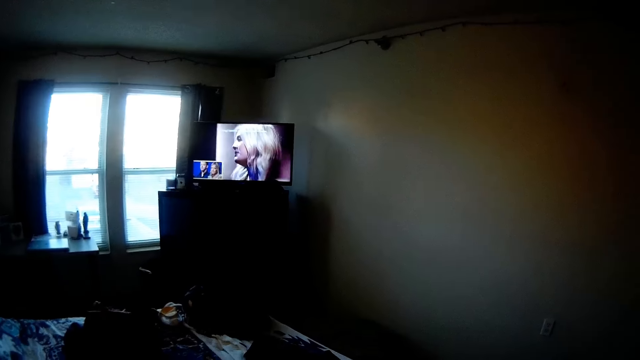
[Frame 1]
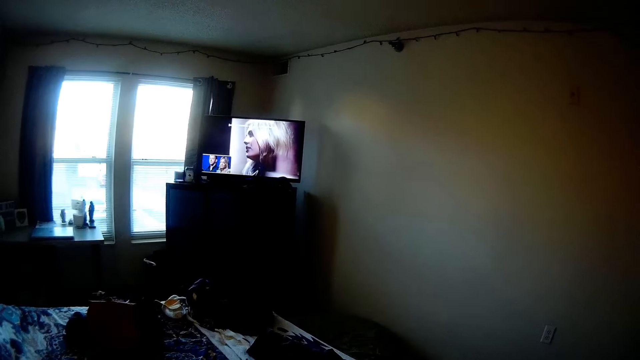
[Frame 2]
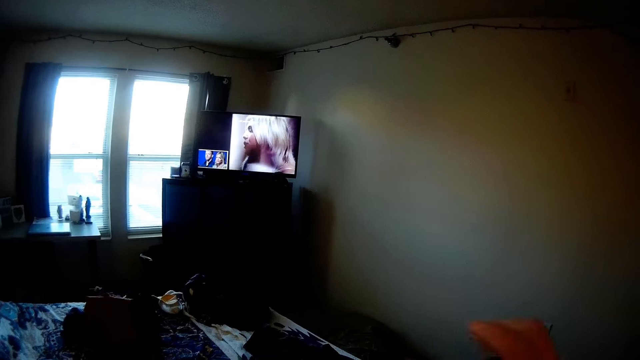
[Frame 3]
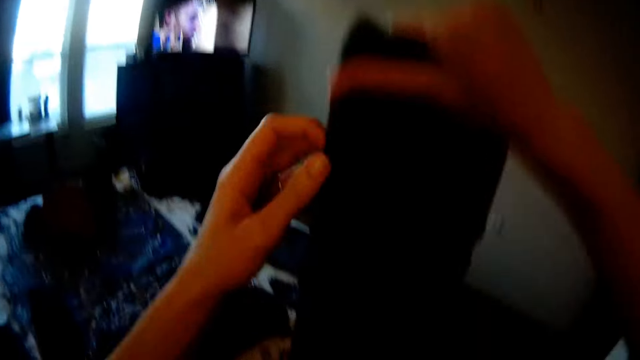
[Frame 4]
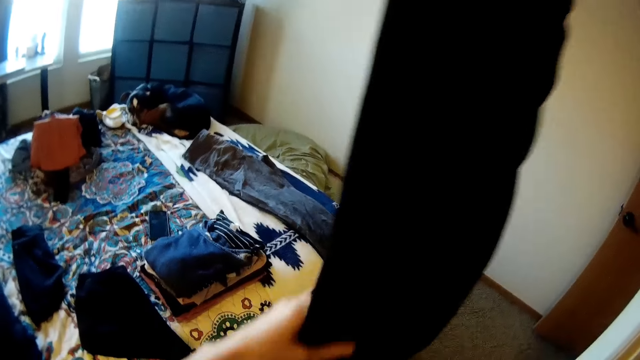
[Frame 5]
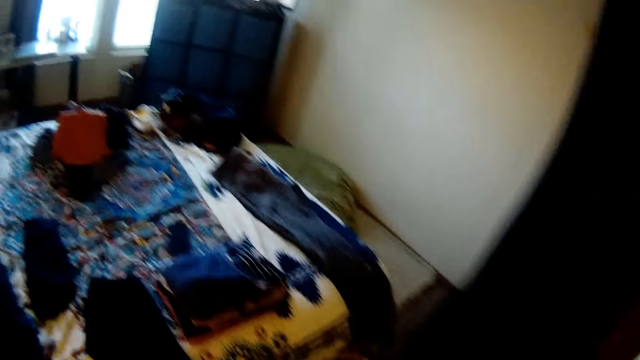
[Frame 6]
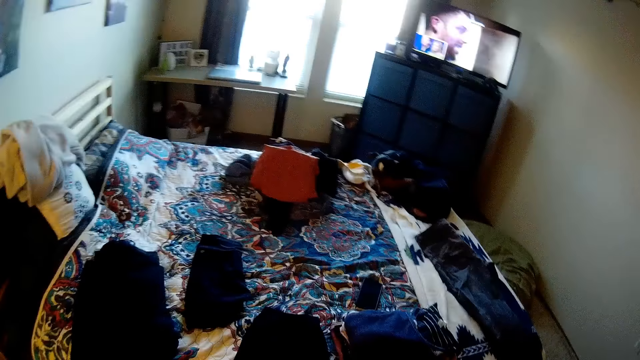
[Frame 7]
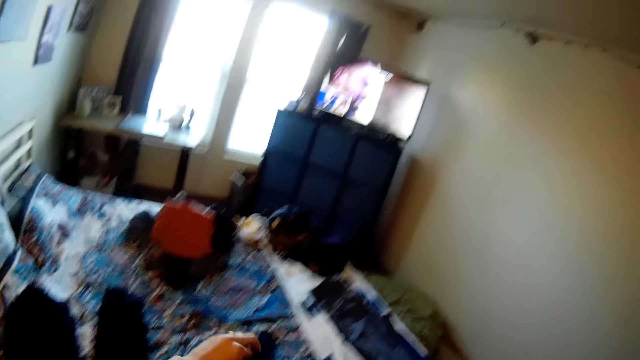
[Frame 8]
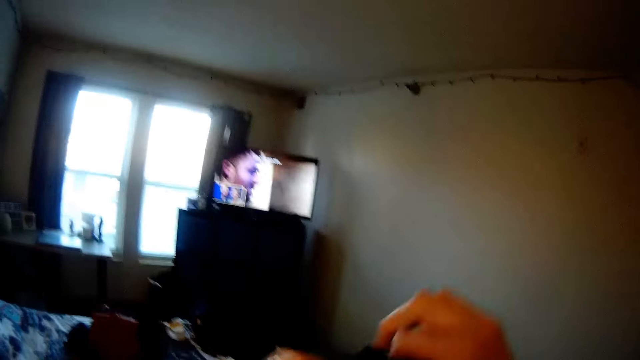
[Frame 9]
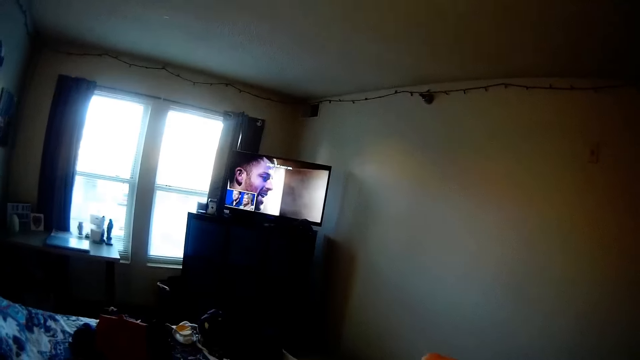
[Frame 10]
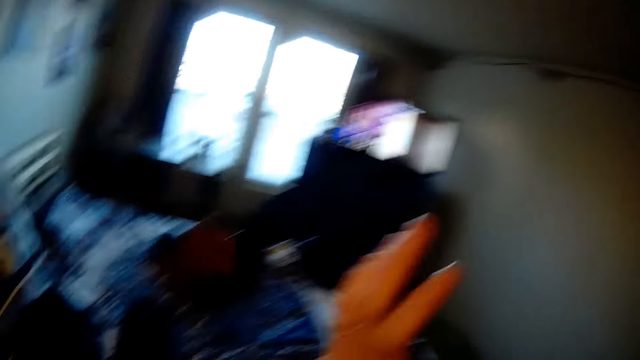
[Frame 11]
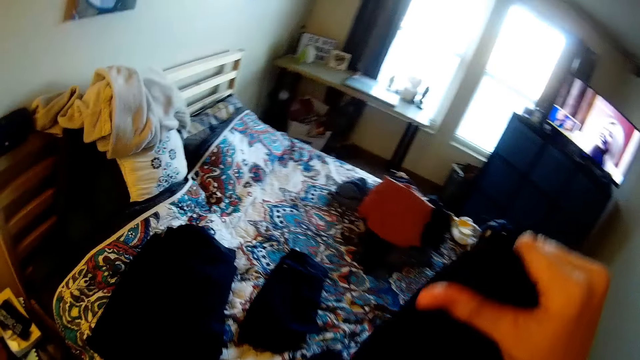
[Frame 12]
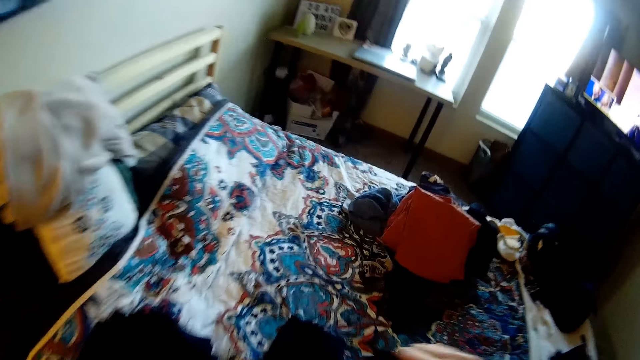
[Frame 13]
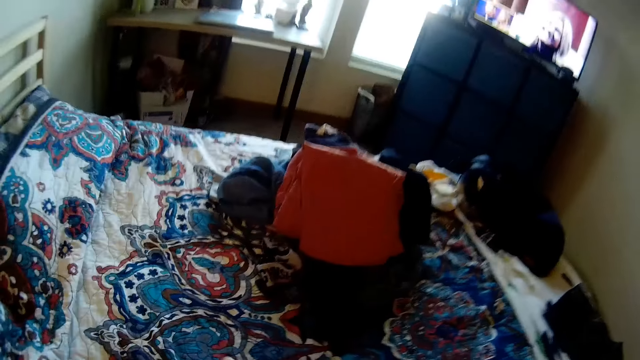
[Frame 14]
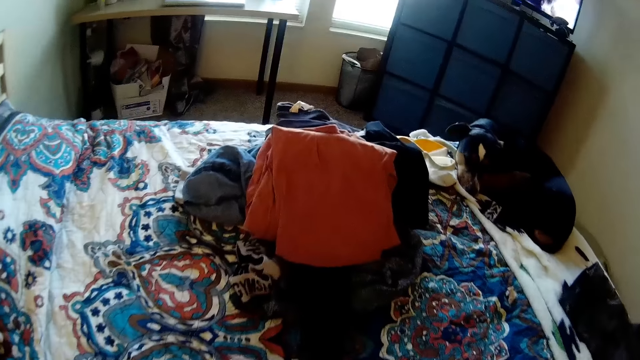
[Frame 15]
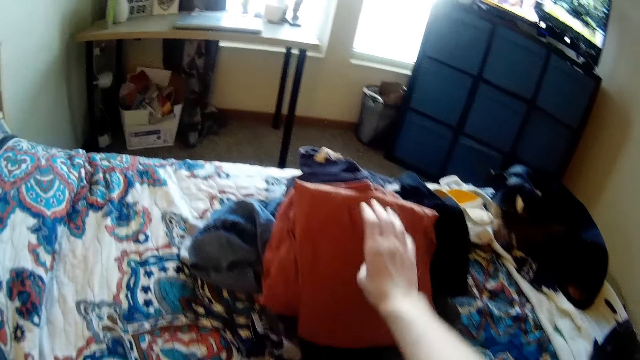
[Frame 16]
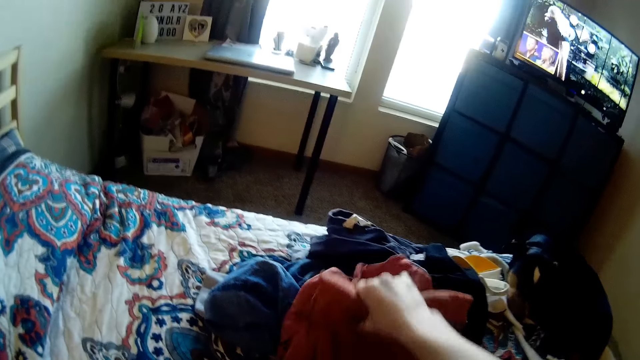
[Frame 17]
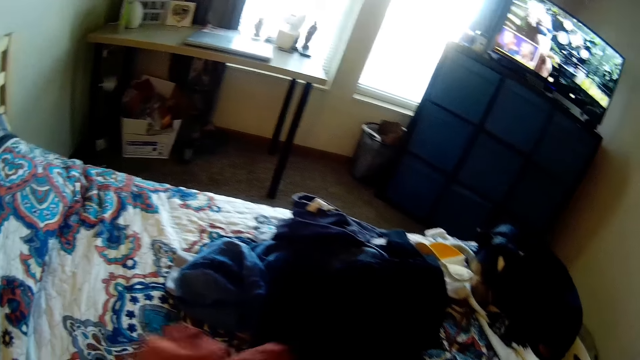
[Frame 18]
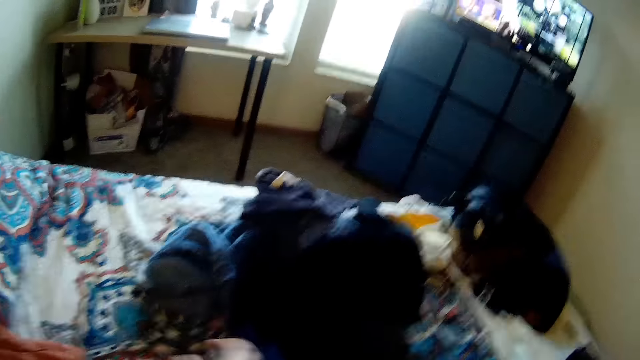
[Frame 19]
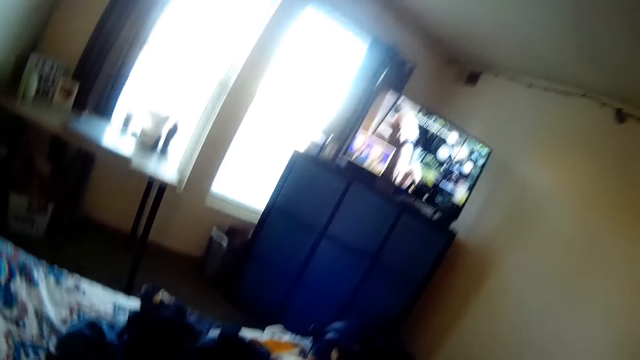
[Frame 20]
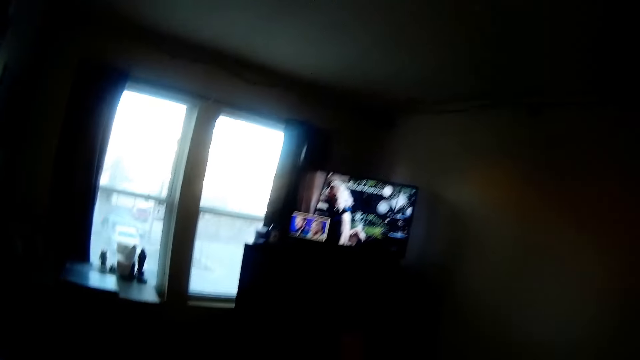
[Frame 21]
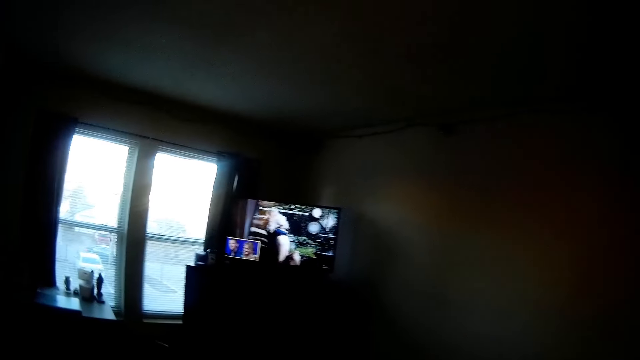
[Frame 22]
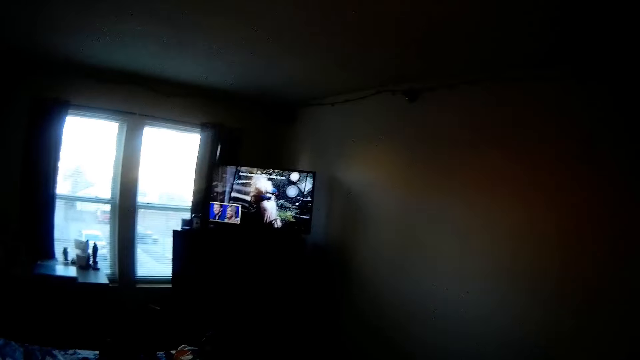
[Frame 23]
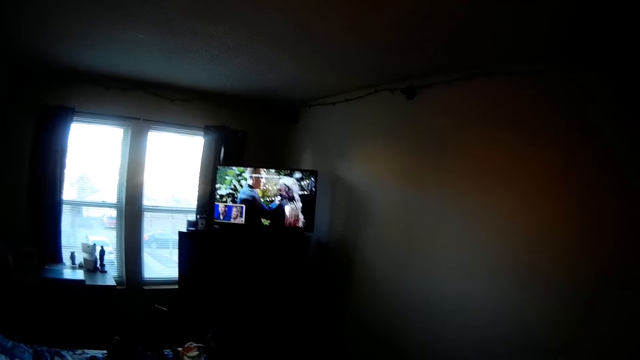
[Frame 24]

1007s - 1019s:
The camera wearer folds the cloth. They drop the cloth on the bed. They look on the clothes. They pick up another cloth on the bed.

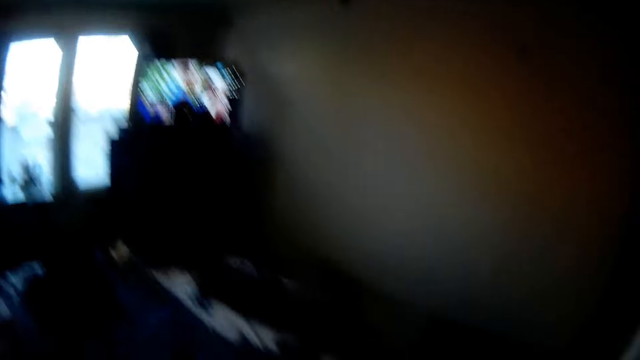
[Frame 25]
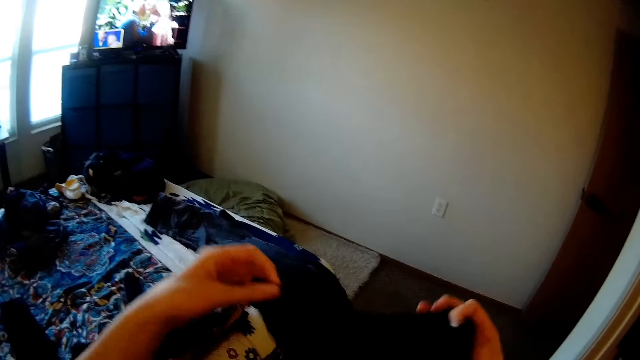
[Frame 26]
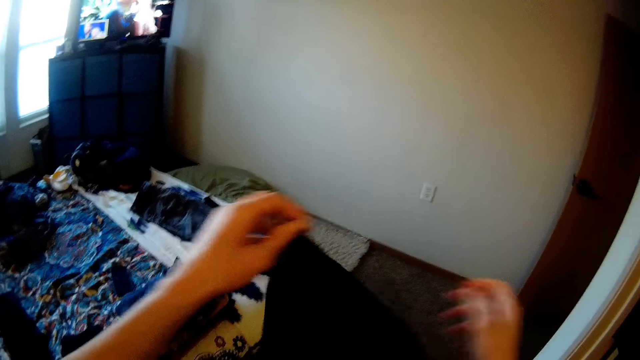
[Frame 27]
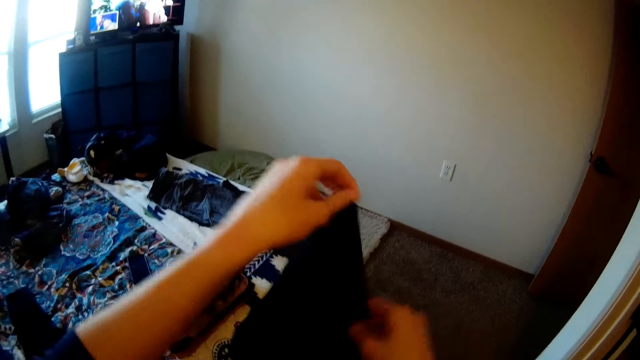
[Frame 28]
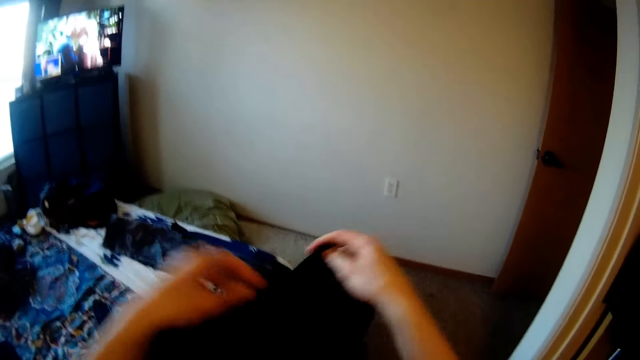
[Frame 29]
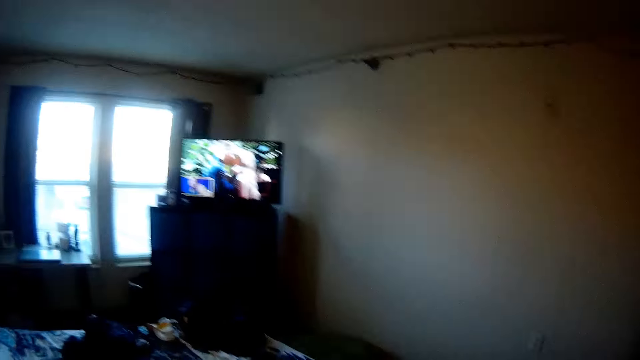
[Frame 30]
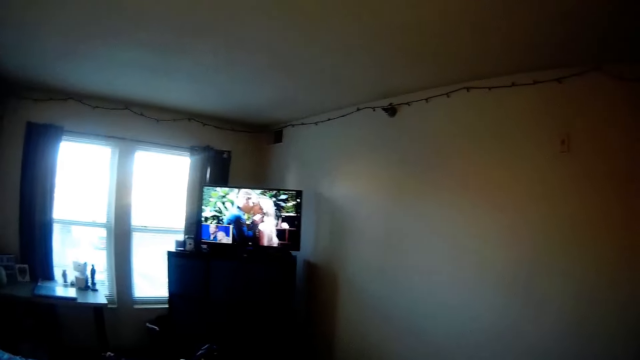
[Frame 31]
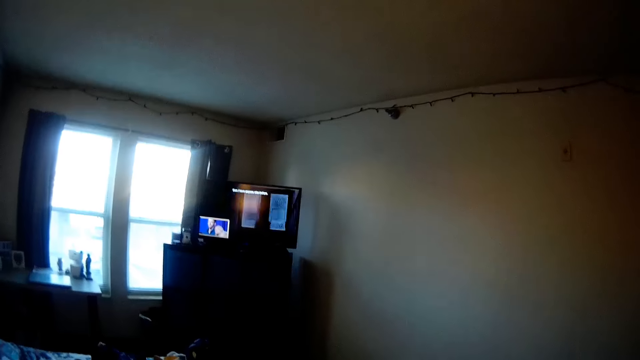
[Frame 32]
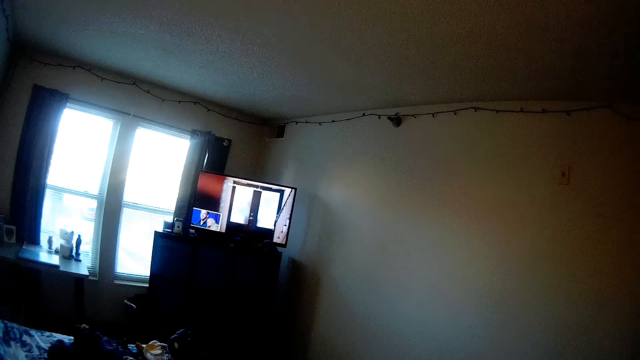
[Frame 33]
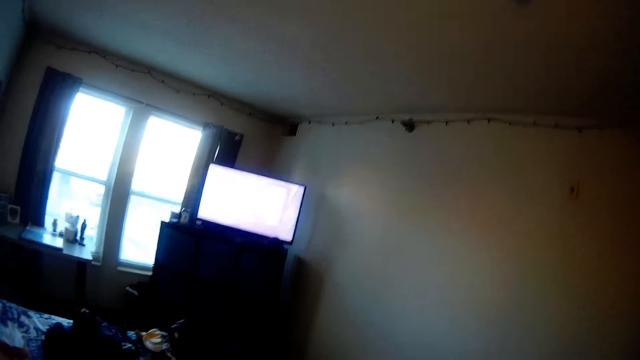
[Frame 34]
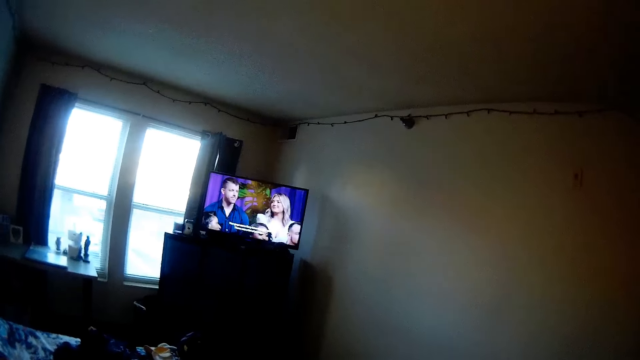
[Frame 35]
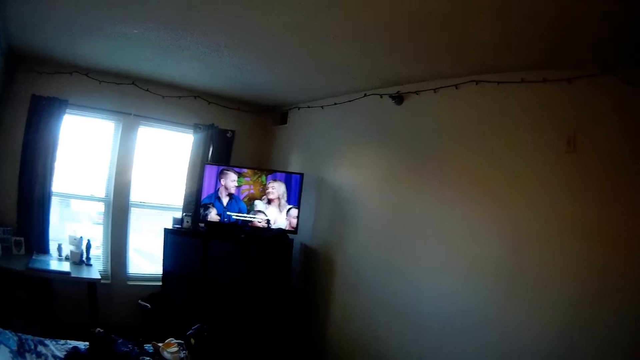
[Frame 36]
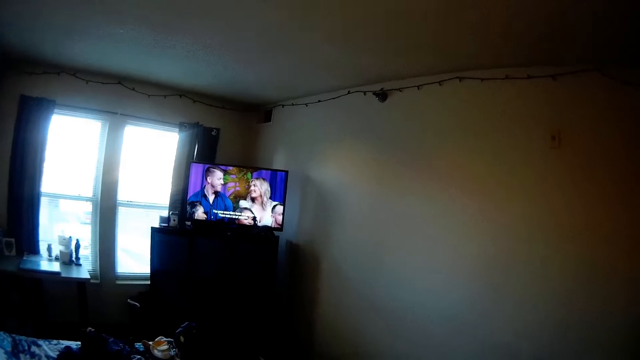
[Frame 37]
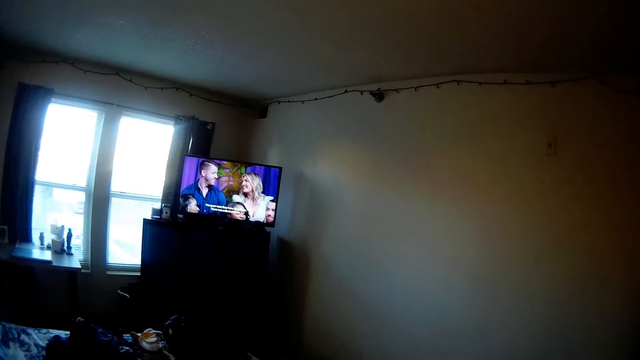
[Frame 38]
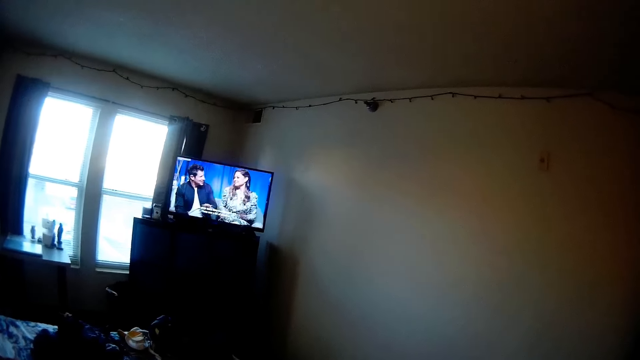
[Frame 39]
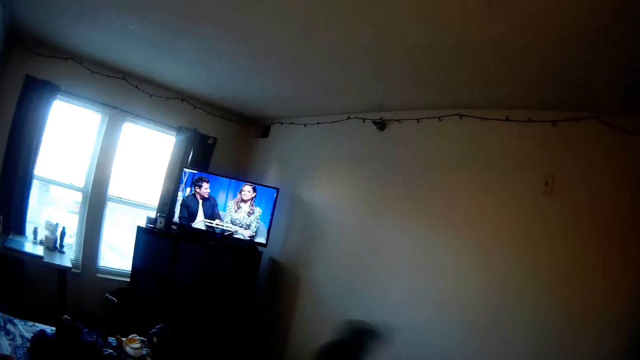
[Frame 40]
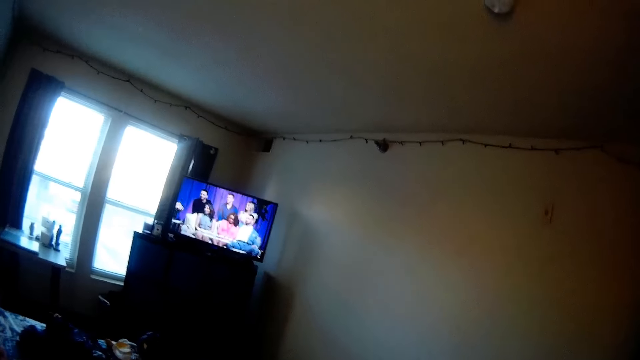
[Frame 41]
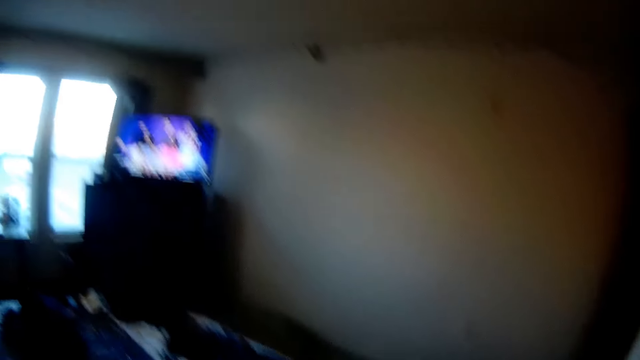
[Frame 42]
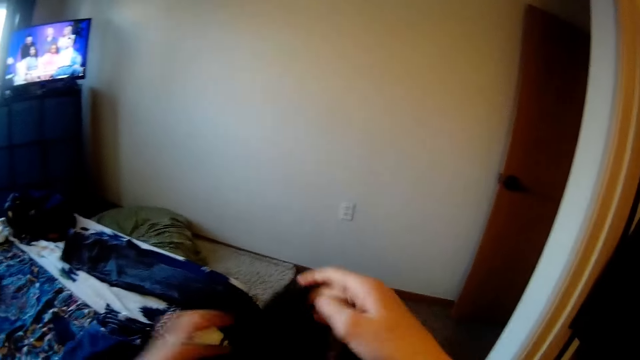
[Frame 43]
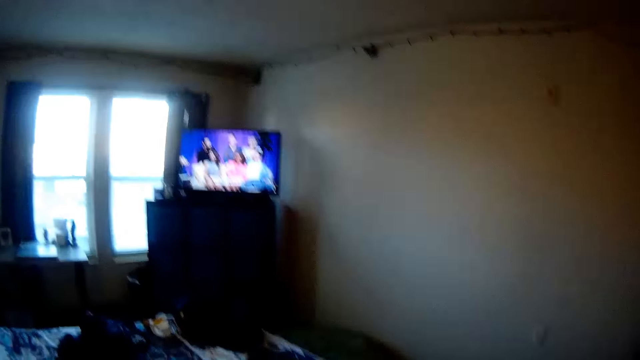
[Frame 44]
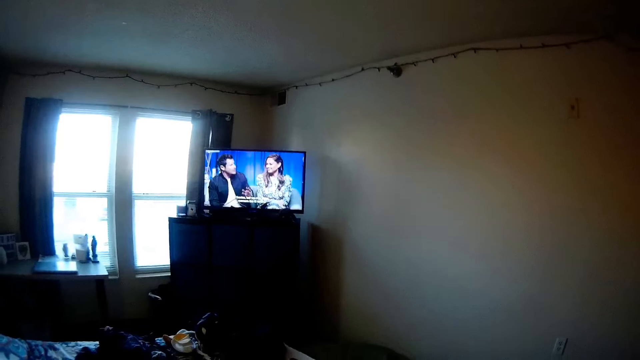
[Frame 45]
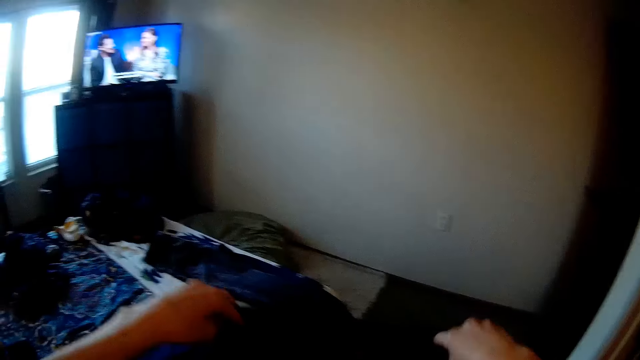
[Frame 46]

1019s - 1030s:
The camera wearer adjusts the cloth. They watch the television.
